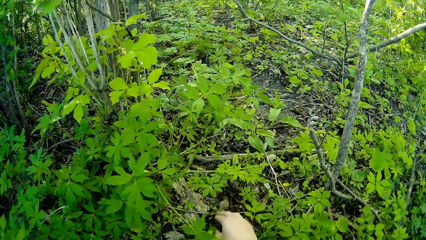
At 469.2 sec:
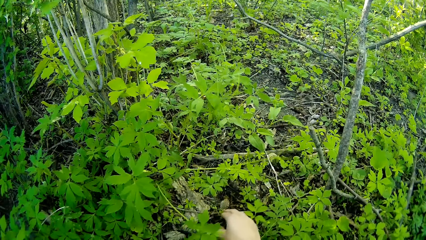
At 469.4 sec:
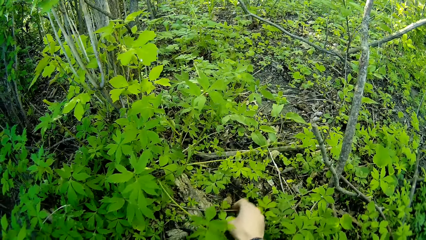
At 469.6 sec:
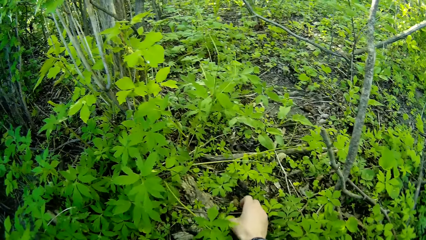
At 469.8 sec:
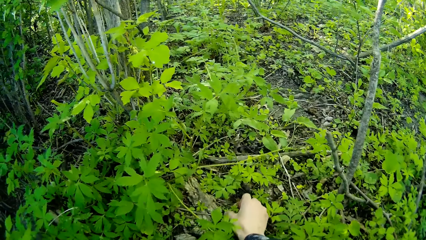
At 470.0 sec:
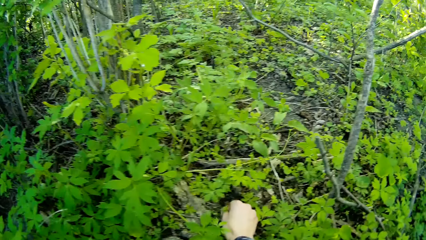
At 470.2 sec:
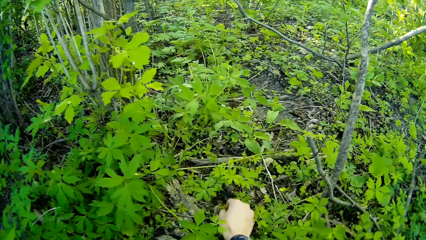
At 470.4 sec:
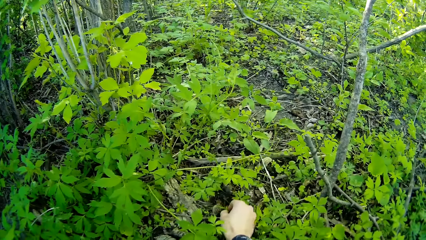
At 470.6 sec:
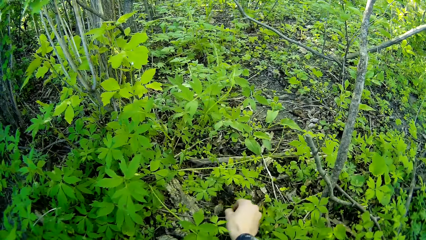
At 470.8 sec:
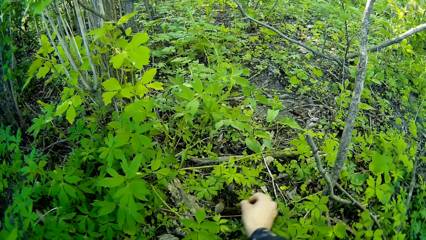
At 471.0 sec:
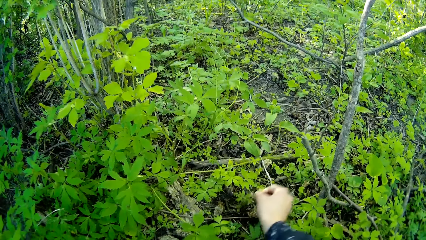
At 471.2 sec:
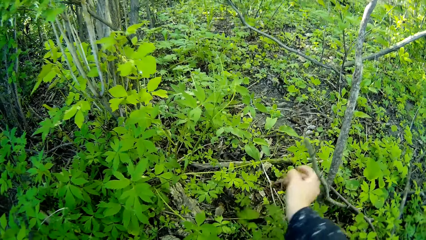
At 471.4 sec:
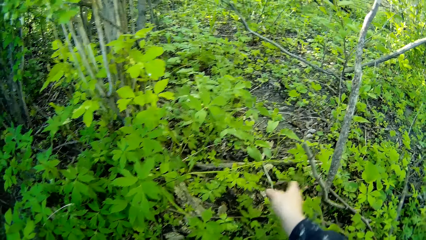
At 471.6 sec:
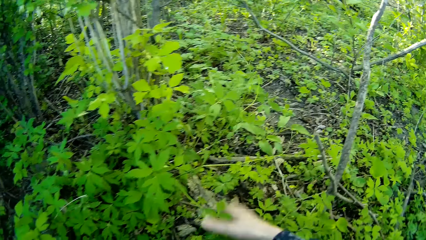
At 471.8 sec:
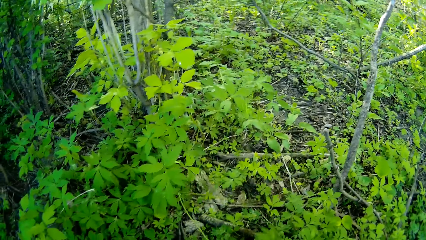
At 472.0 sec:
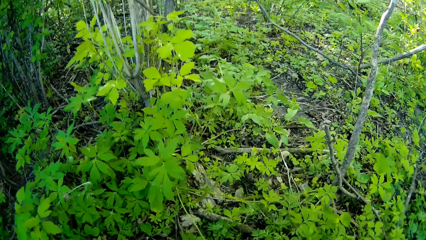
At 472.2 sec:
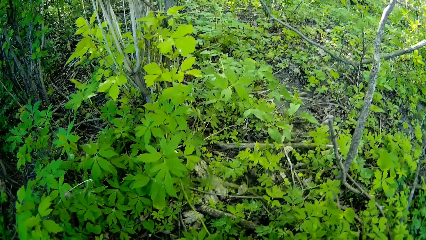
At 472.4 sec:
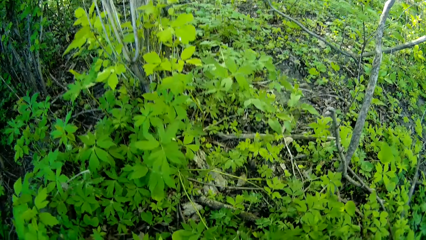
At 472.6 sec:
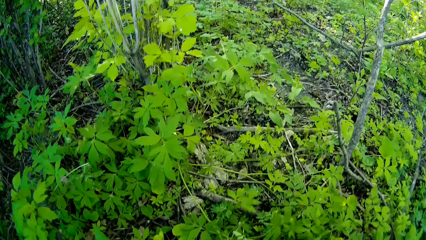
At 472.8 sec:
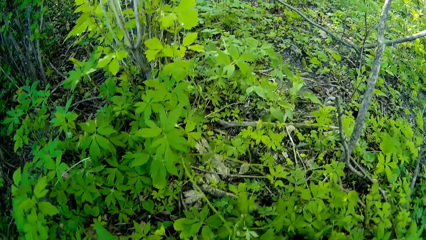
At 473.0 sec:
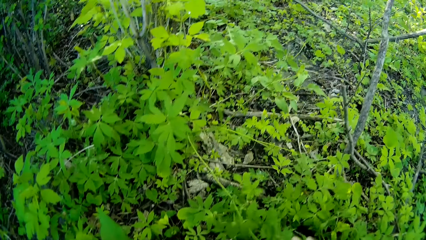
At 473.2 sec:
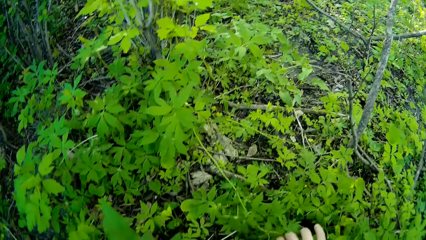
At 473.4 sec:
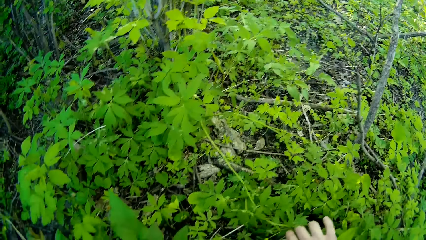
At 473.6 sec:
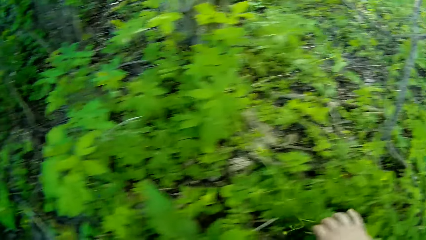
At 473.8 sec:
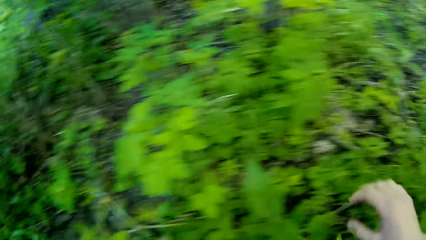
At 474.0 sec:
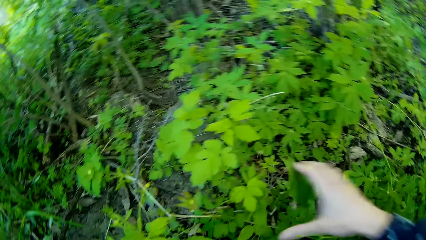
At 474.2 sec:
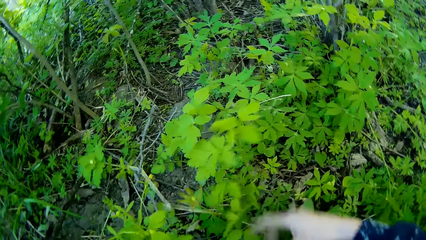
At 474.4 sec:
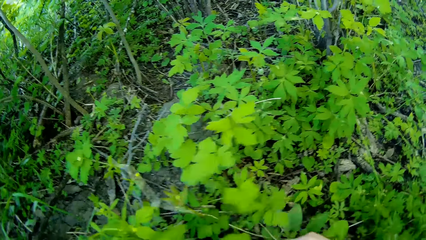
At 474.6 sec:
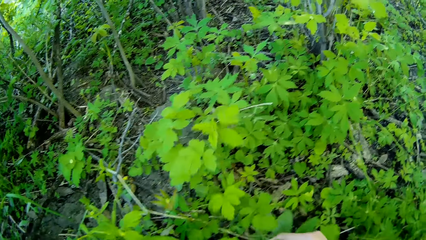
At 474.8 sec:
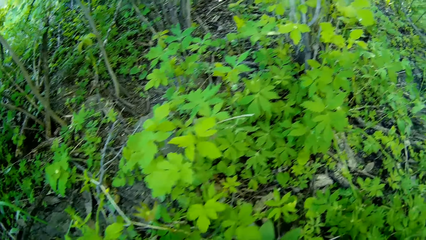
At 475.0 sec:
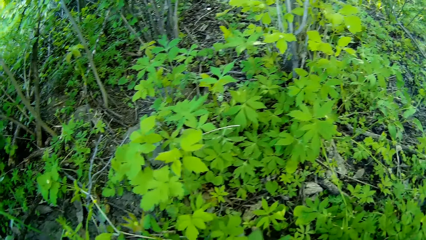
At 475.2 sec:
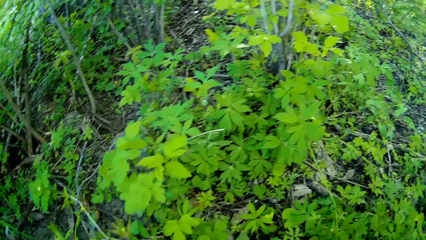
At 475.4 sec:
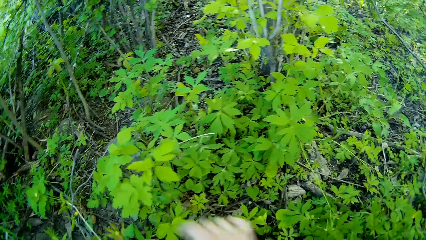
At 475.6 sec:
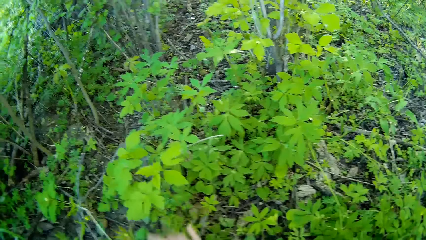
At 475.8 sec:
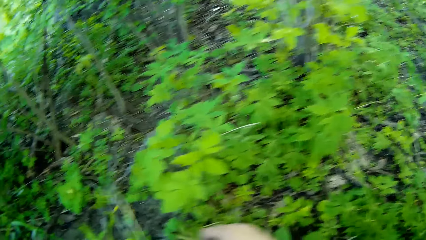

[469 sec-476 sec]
The camera wearer cuts some leaves from some plants on the floor with her right hand.

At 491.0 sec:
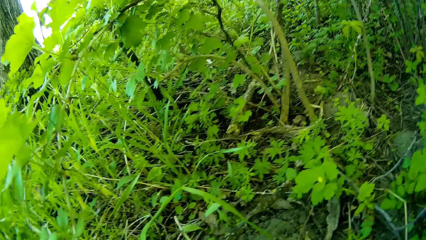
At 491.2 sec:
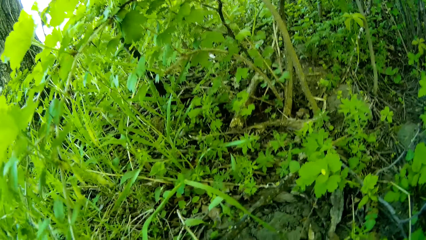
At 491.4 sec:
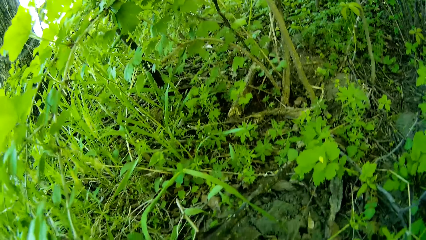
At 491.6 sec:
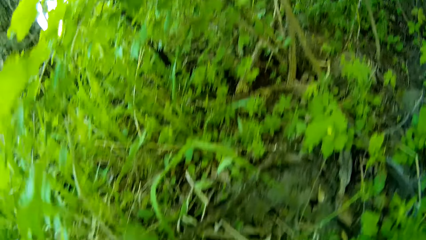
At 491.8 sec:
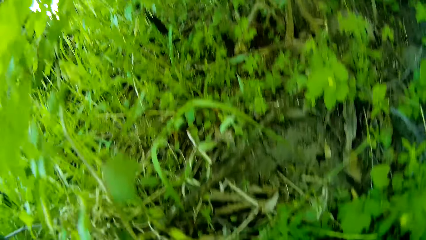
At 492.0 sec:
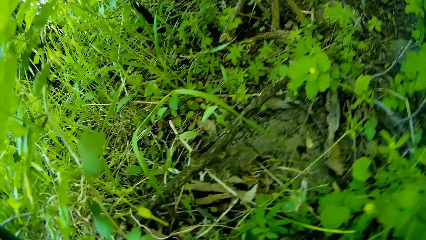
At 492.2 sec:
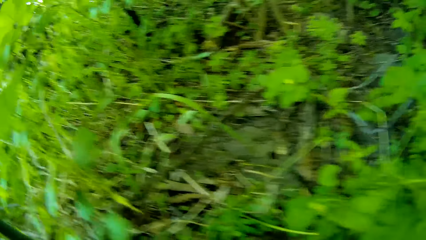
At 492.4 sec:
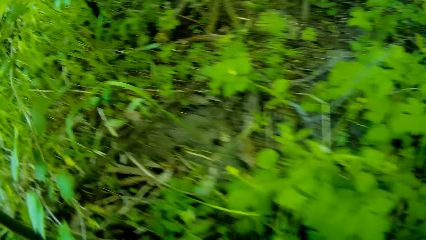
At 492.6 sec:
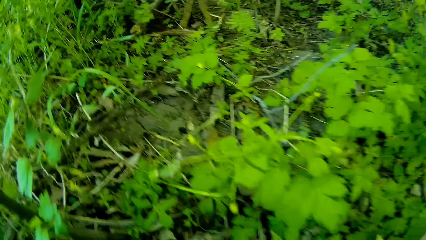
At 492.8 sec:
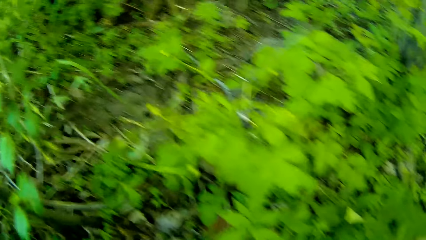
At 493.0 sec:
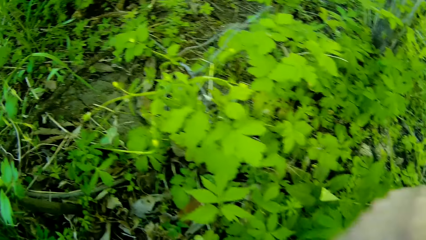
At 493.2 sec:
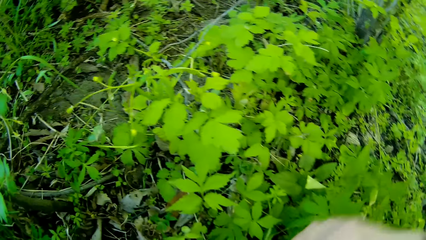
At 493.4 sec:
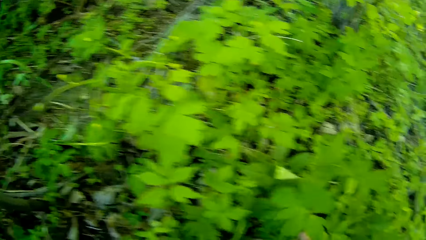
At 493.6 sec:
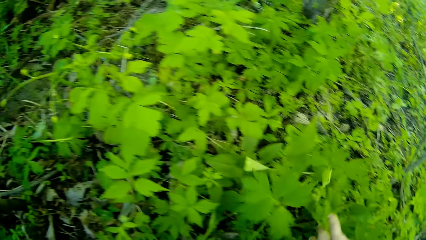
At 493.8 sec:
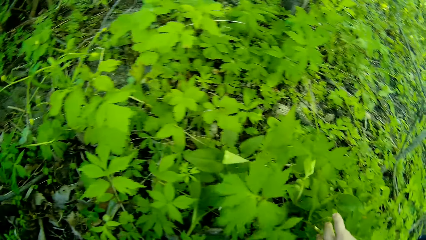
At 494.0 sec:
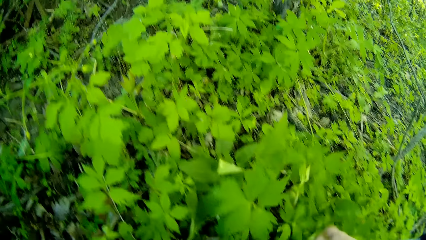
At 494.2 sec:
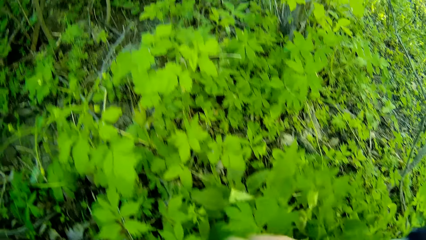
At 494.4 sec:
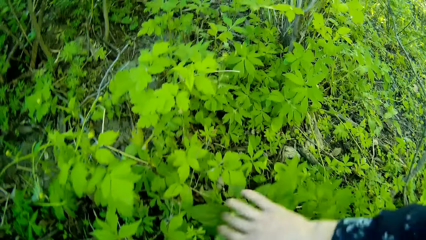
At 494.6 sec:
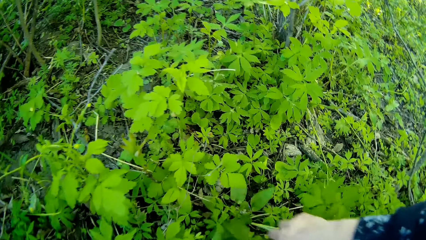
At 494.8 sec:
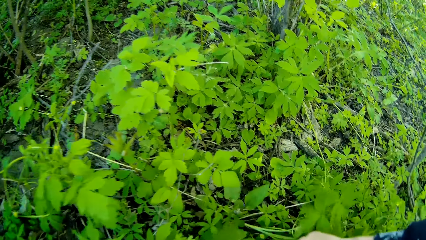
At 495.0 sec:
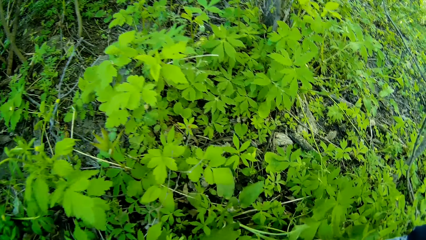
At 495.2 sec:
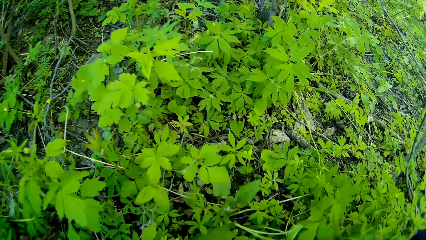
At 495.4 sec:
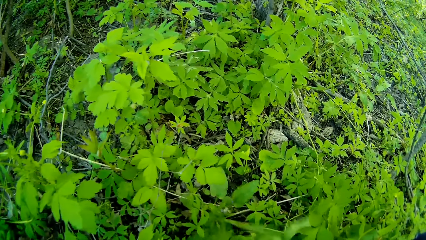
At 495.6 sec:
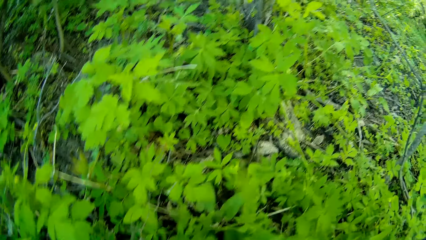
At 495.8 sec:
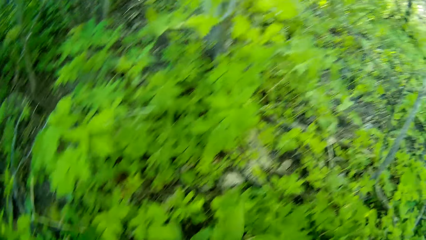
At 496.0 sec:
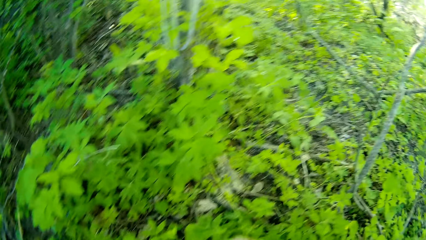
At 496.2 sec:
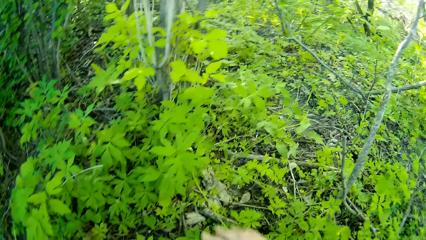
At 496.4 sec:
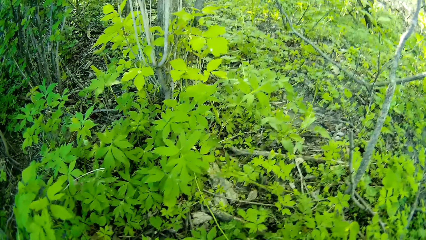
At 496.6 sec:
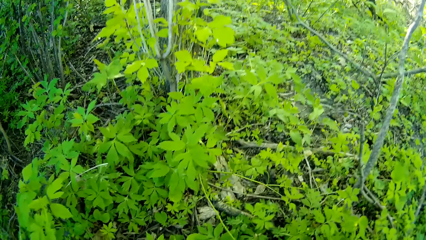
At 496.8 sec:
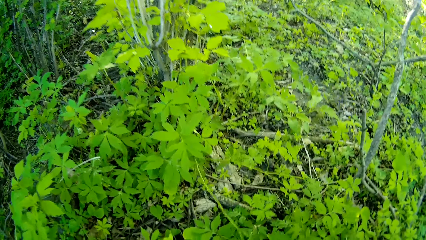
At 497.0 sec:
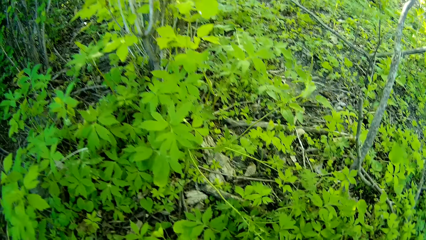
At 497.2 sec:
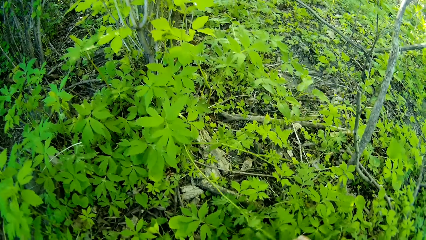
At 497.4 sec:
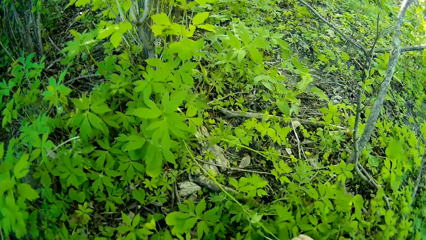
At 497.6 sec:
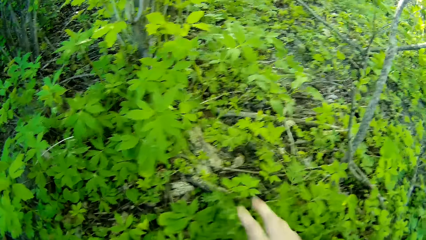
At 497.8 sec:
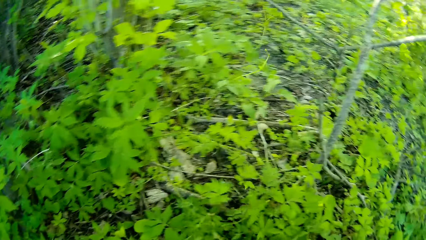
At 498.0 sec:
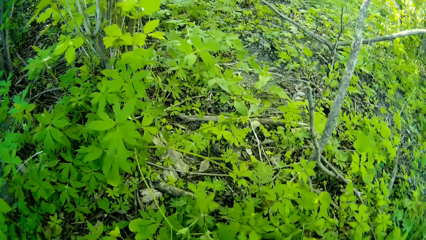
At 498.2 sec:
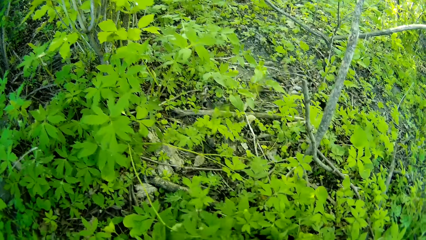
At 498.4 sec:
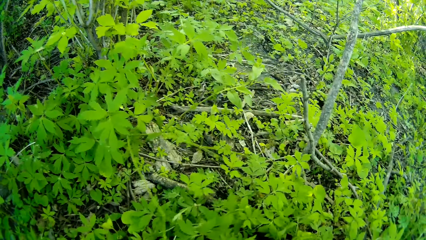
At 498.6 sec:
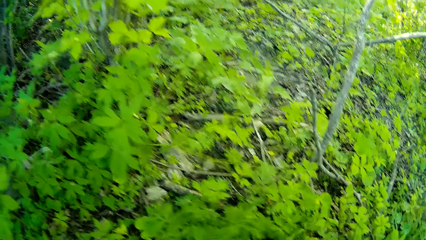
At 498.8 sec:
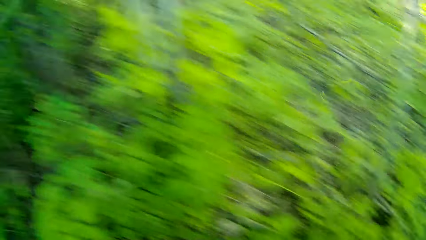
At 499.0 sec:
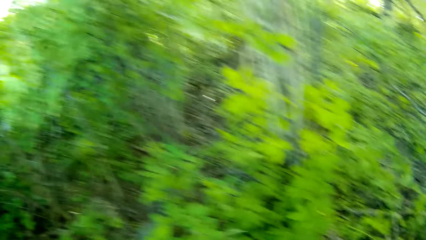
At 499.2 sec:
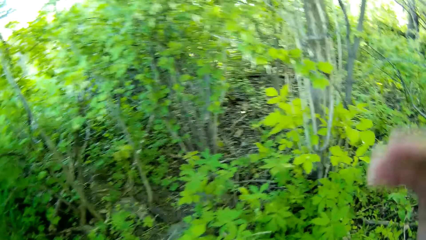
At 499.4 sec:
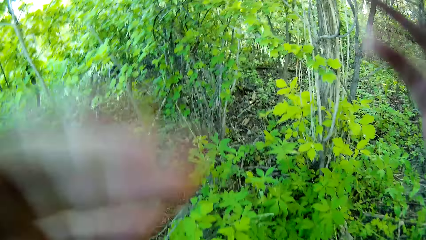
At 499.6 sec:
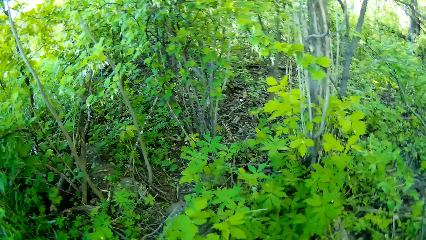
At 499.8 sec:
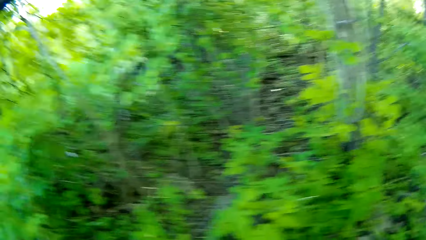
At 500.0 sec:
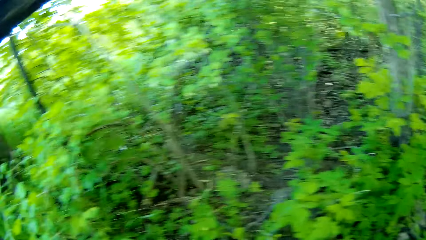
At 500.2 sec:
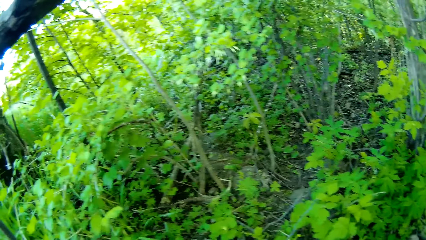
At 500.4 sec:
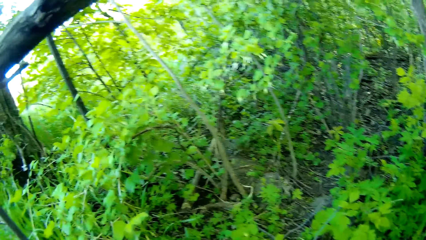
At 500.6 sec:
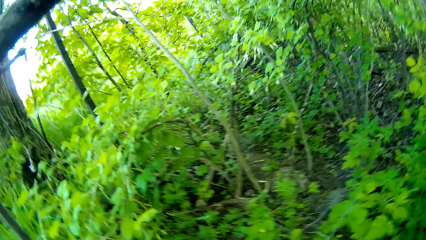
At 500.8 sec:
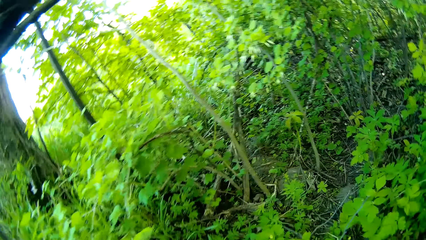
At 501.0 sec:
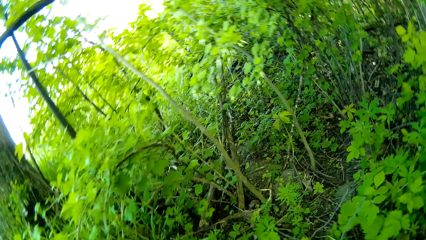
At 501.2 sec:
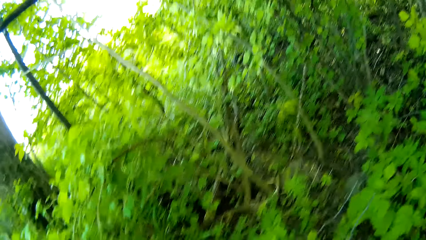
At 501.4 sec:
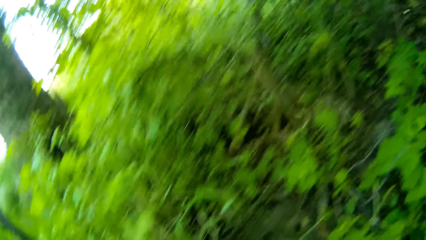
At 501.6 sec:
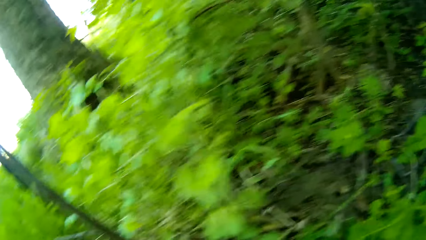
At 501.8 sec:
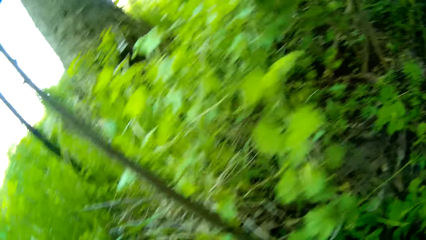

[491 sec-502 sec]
The camera wearer touches the weeds. She holds the plants on the floor with her right hand.
